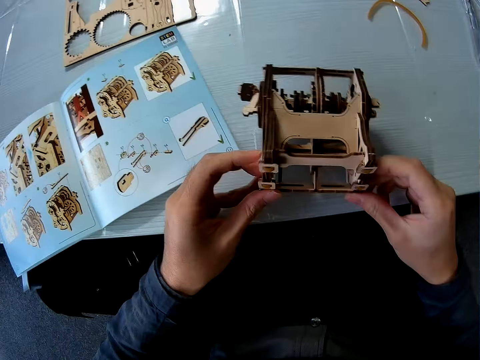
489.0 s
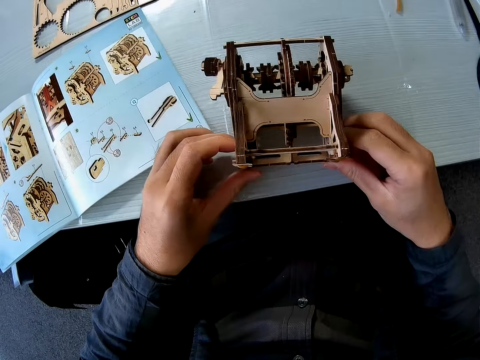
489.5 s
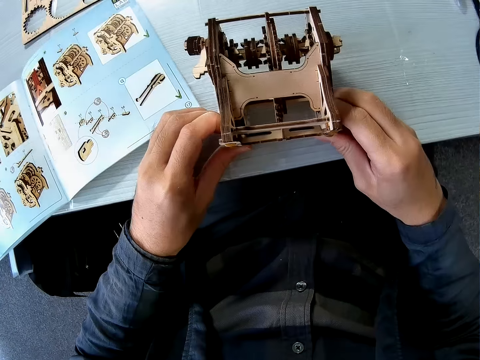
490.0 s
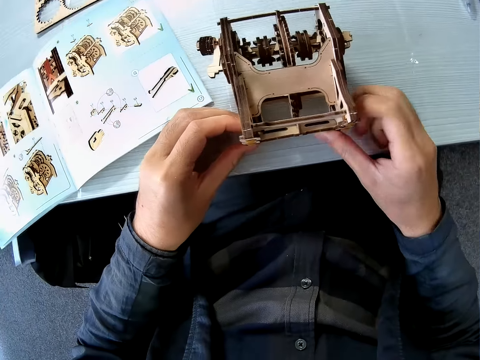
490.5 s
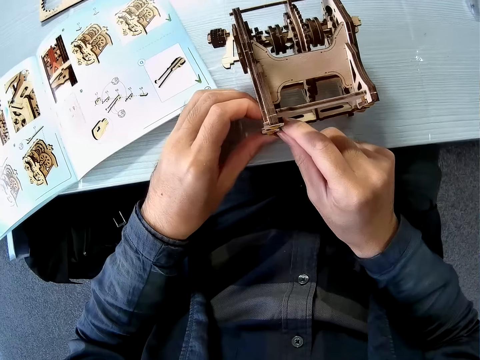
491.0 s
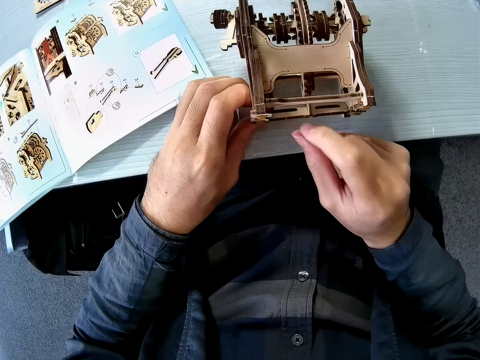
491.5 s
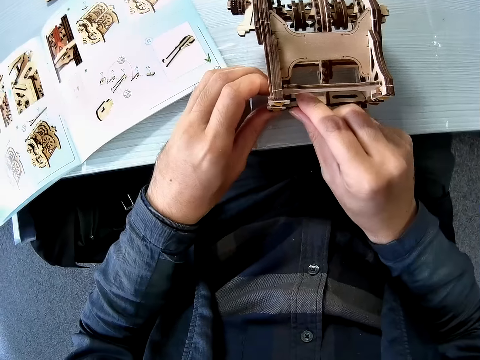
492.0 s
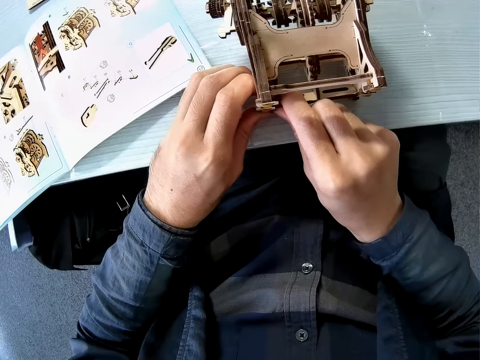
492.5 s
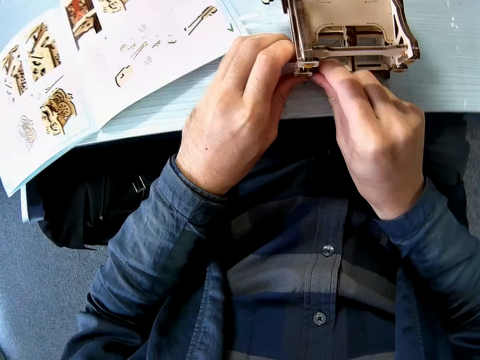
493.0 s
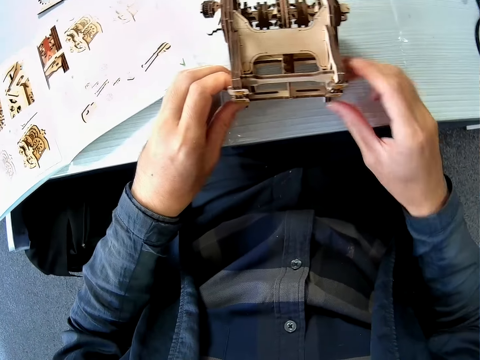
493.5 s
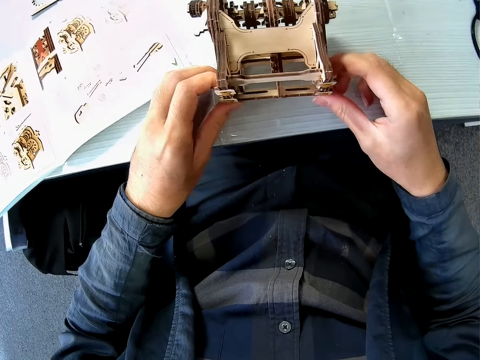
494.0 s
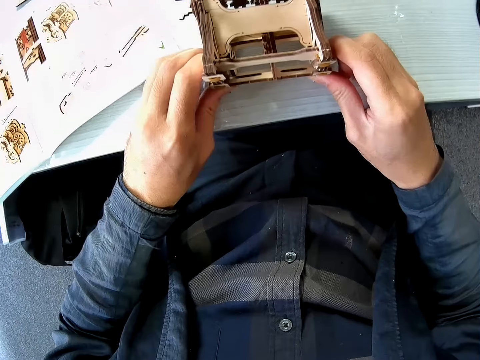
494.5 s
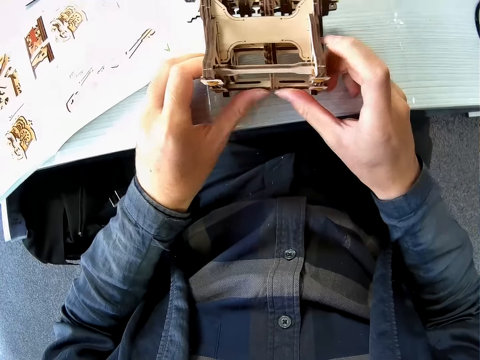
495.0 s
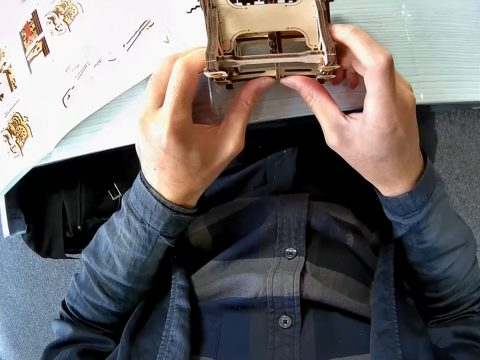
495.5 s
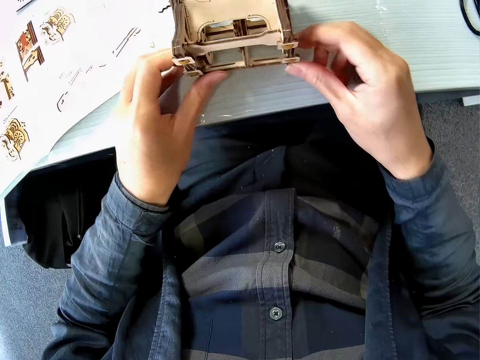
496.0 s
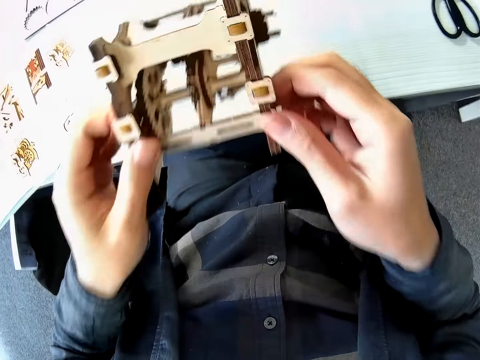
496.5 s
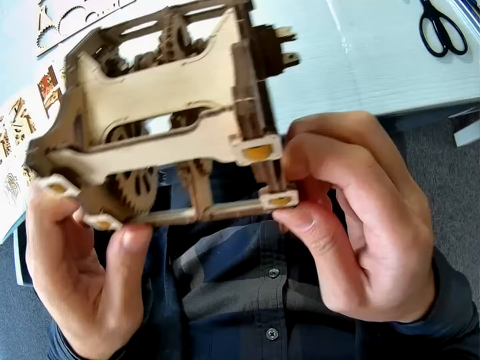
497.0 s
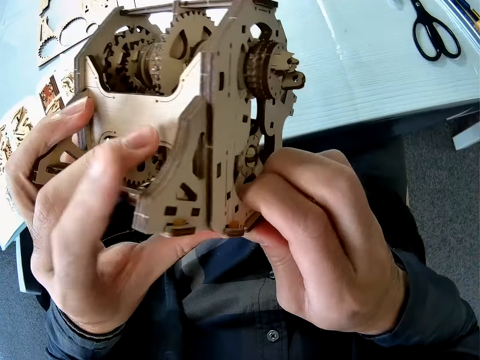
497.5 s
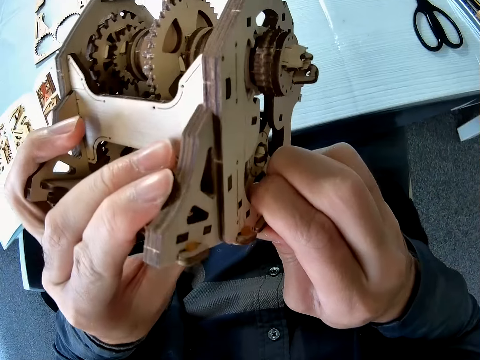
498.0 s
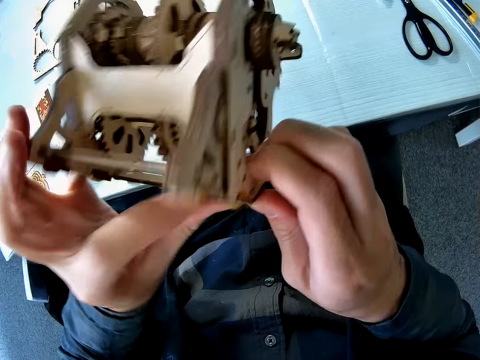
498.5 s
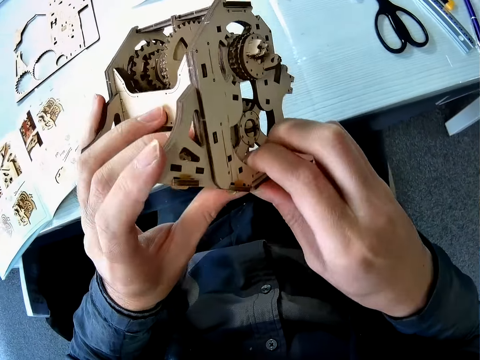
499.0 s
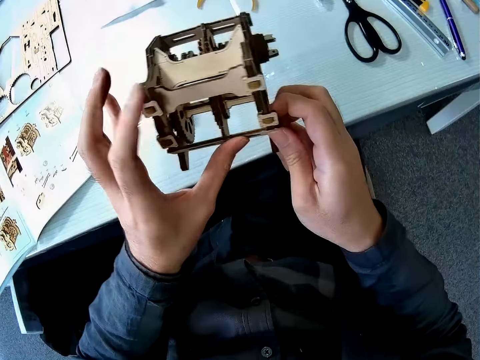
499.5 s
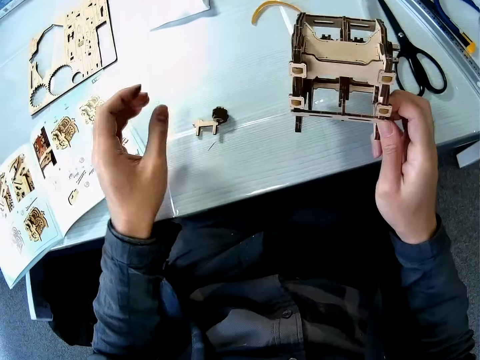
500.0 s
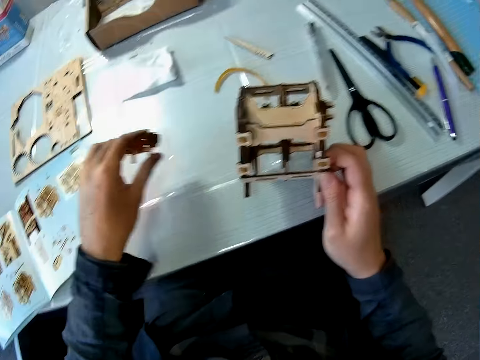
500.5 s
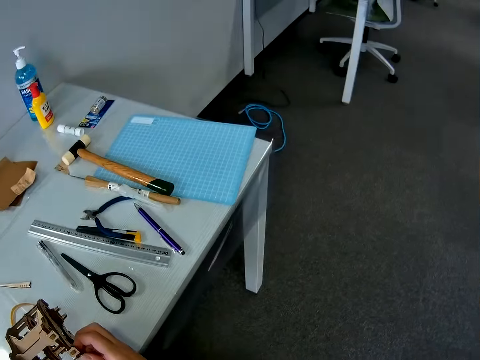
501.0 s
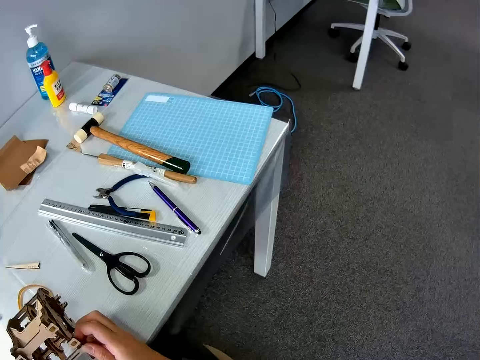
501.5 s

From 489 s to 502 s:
The camera wearer places the wooden engine kit on the table. They fix the craft material on the wooden engine kit. They pick up the wooden engine kit from the table. They fix the wooden engine kit. They pick up a craft material. They move a piece of wood on the table.

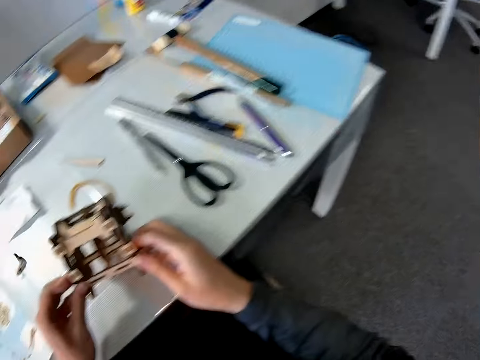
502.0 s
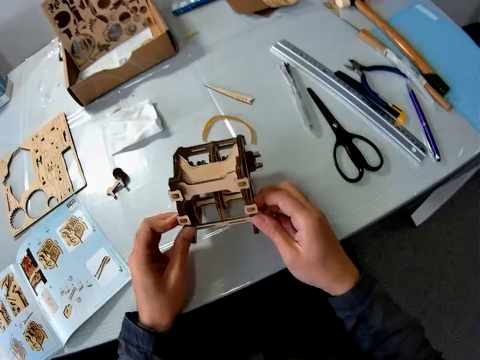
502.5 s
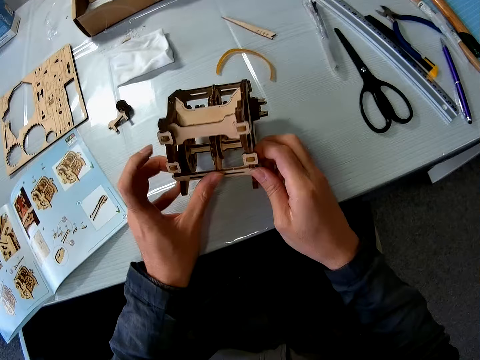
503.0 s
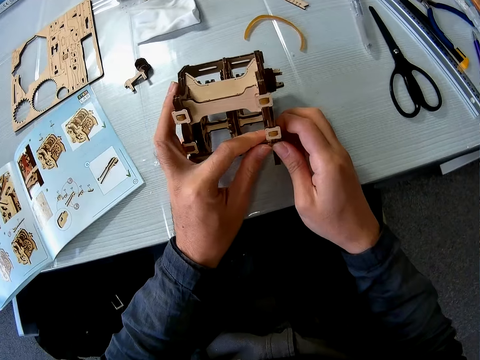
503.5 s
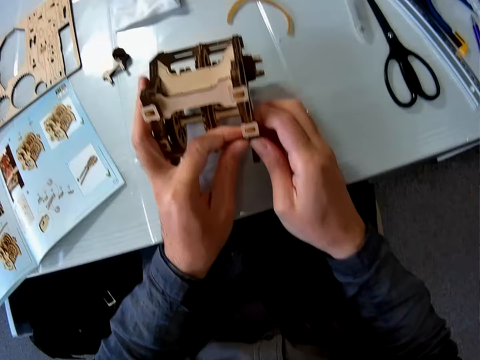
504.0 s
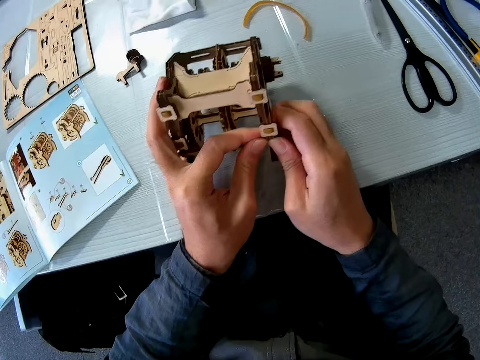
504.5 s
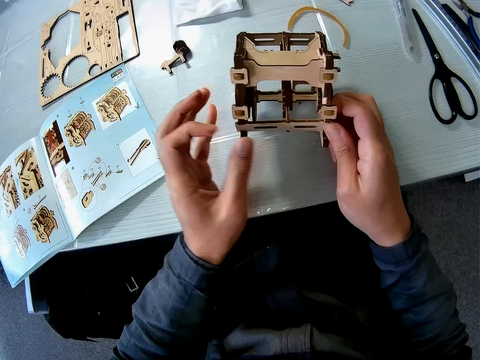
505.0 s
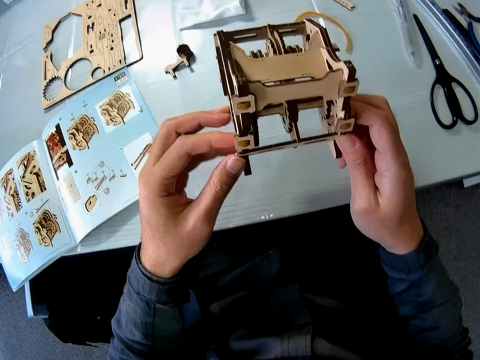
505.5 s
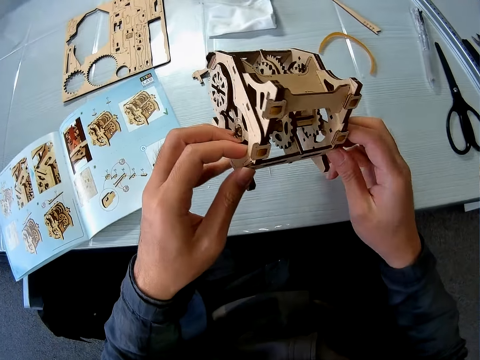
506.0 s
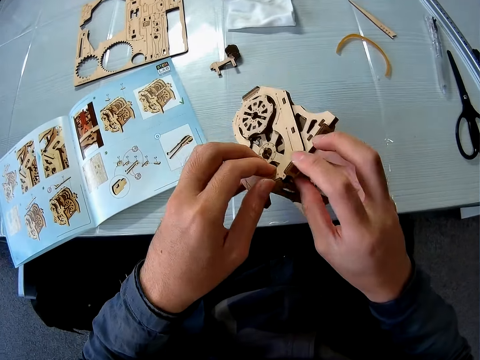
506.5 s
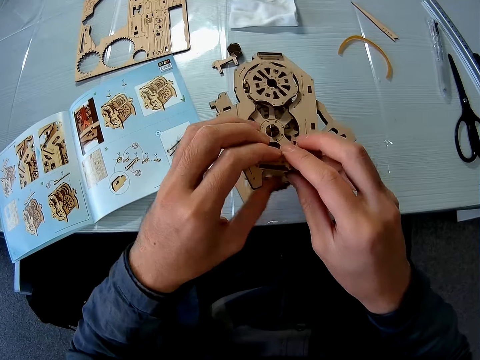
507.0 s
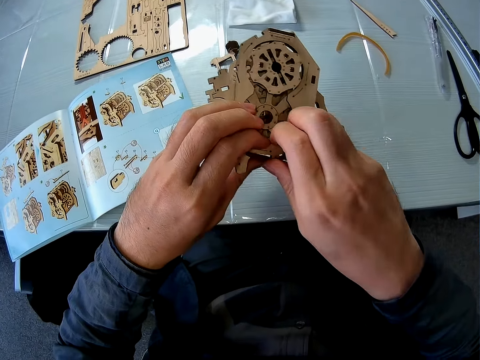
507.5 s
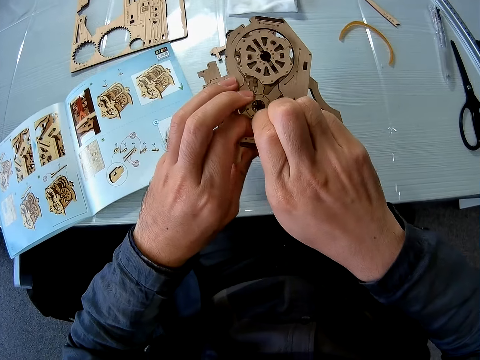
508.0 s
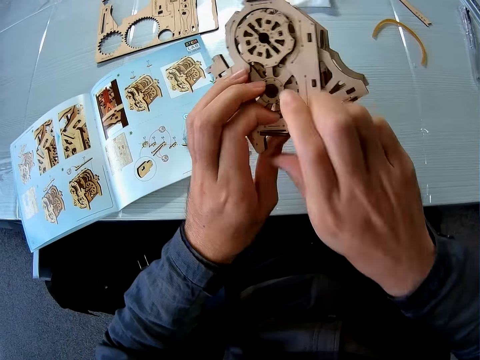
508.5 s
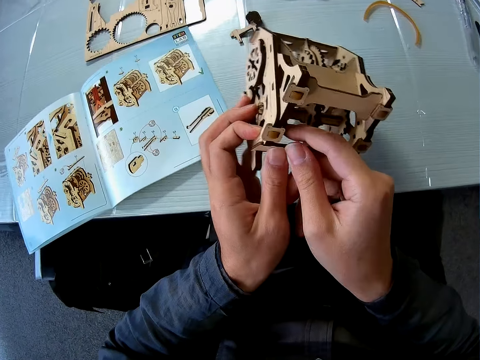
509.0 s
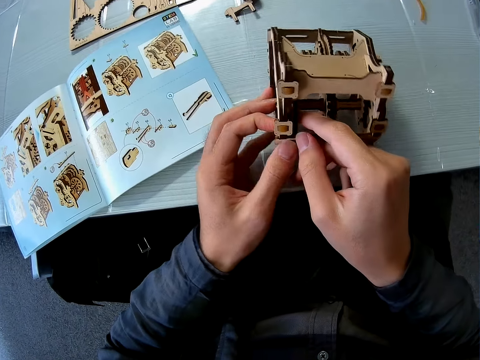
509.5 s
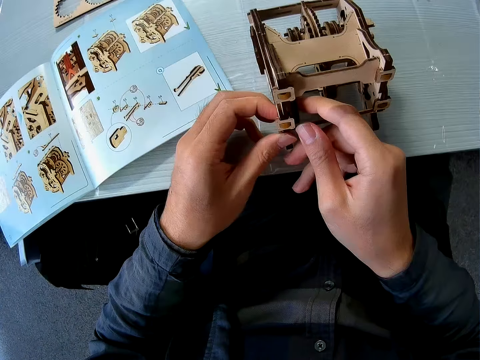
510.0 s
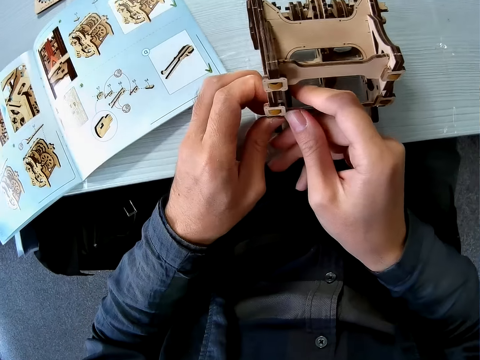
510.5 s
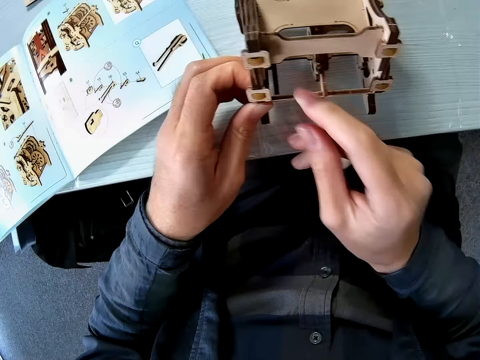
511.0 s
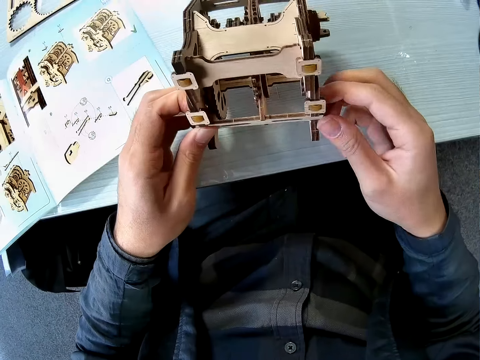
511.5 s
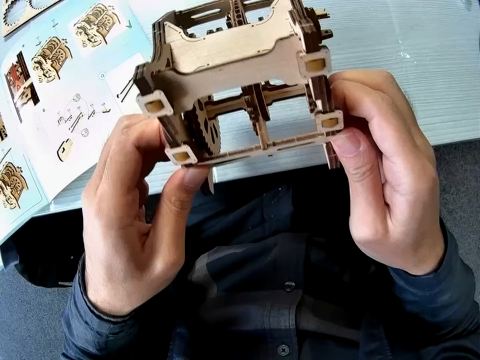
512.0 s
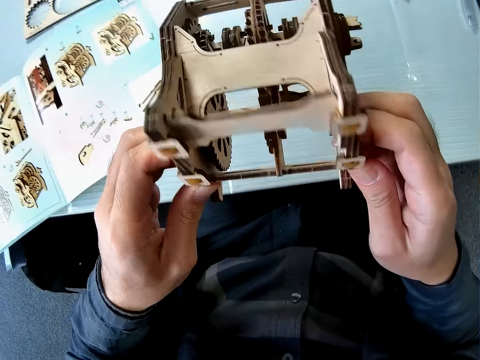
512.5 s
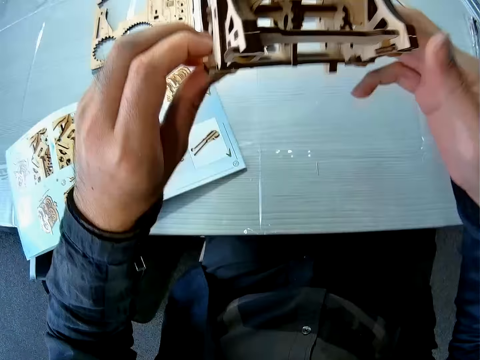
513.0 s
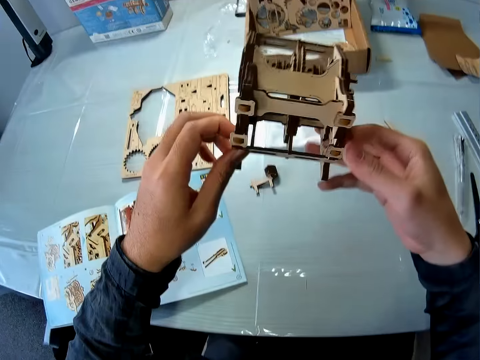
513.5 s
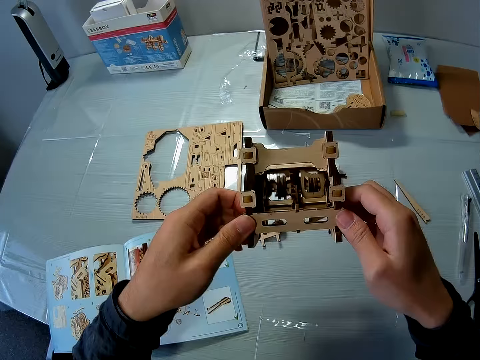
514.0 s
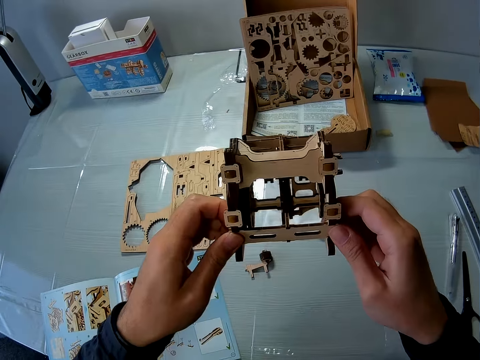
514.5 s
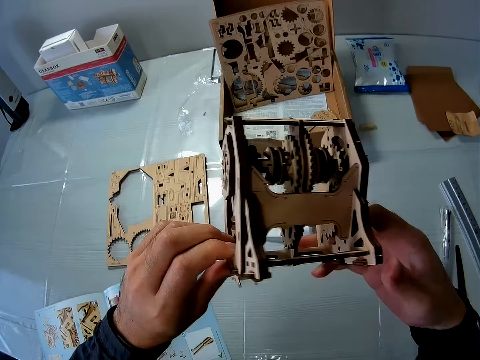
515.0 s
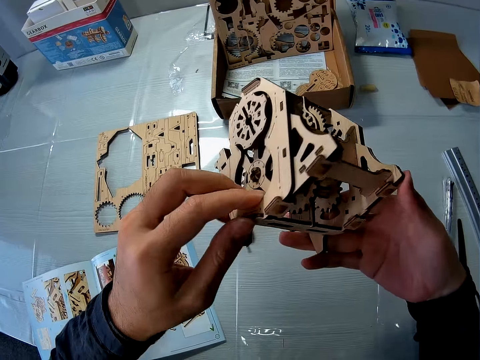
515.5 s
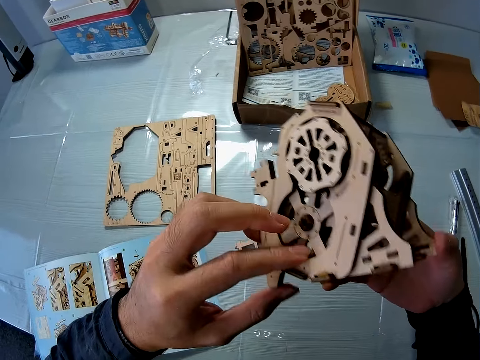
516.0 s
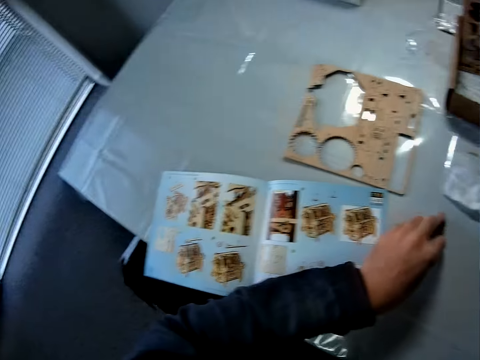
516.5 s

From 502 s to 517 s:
The camera wearer places the wooden engine kit on the table. They fix the wooden engine kit. They pick up the wooden engine kit from the table. They fix the wooden engine kit. They place the wooden engine kit on the table. They pick up the wooden engine kit from the table. They look at the wooden engine kit. They pick up a craft material.
